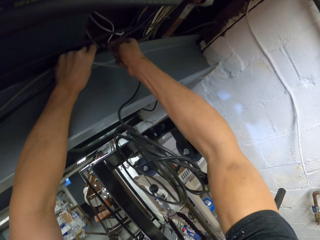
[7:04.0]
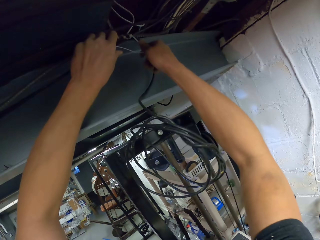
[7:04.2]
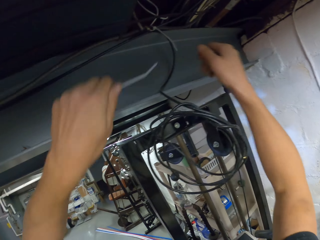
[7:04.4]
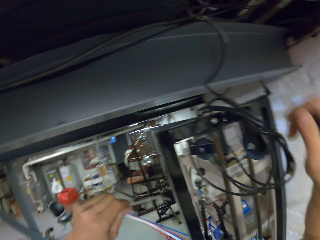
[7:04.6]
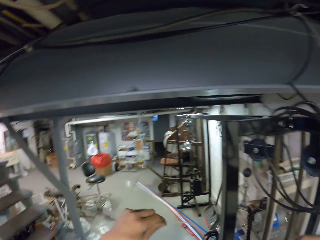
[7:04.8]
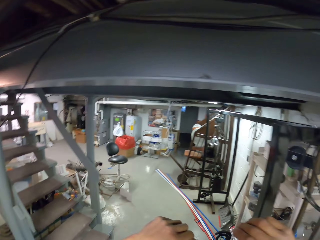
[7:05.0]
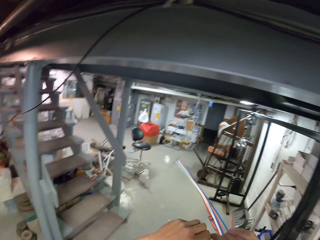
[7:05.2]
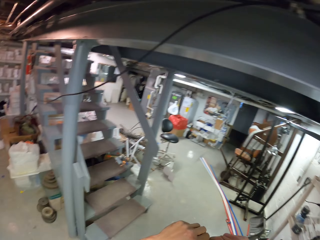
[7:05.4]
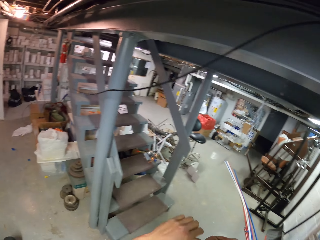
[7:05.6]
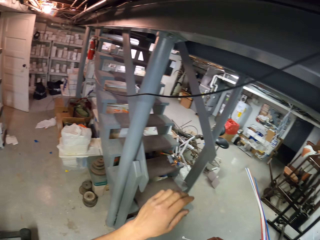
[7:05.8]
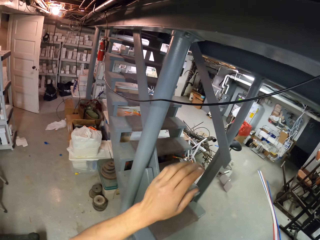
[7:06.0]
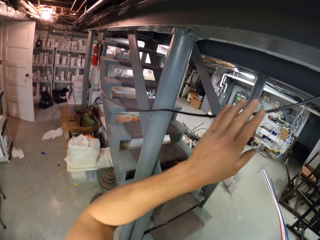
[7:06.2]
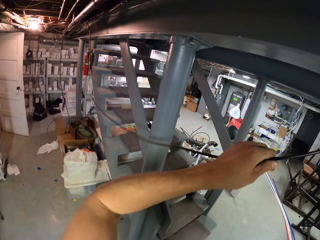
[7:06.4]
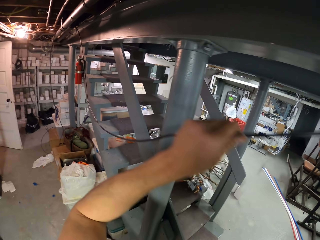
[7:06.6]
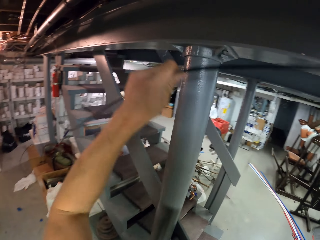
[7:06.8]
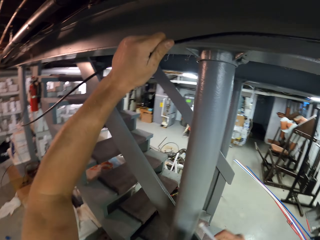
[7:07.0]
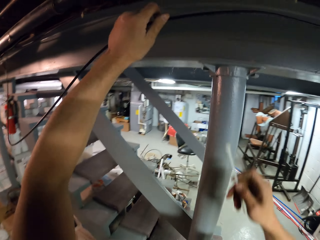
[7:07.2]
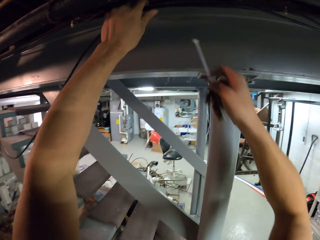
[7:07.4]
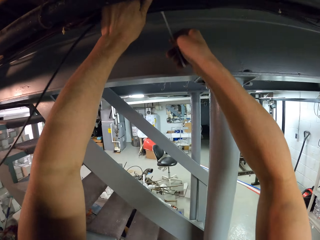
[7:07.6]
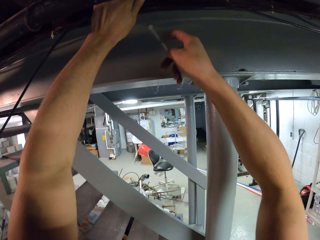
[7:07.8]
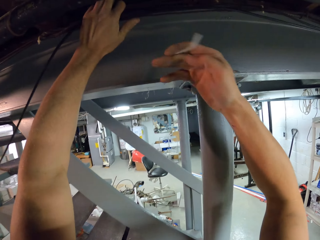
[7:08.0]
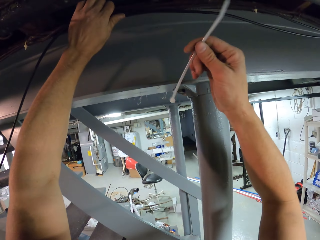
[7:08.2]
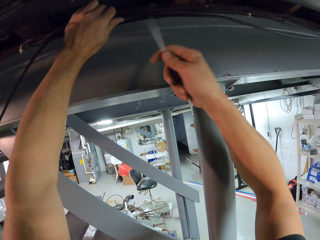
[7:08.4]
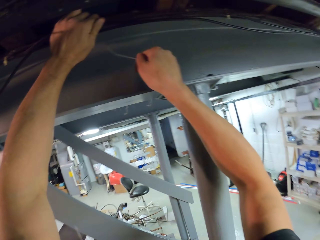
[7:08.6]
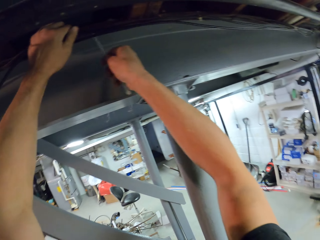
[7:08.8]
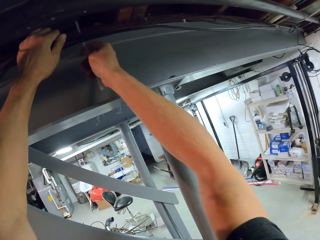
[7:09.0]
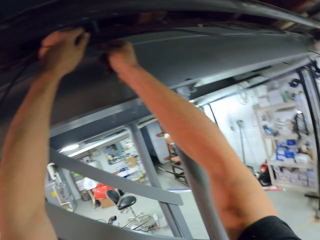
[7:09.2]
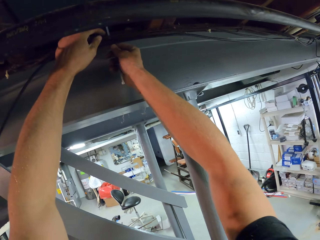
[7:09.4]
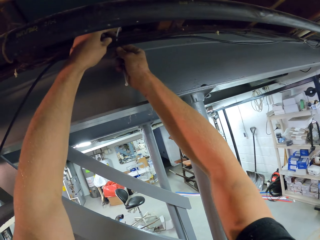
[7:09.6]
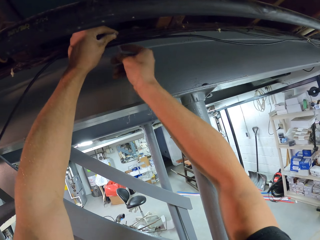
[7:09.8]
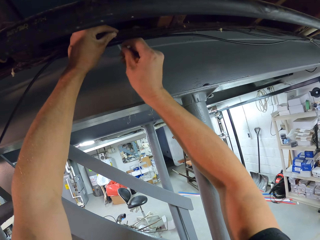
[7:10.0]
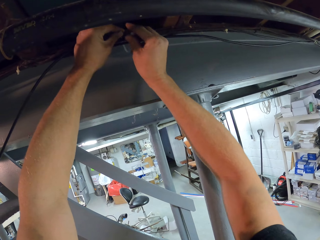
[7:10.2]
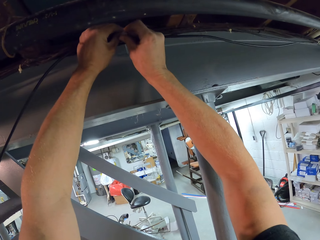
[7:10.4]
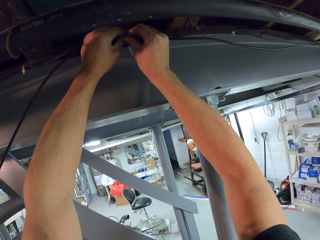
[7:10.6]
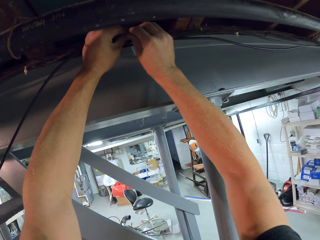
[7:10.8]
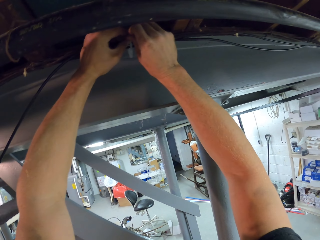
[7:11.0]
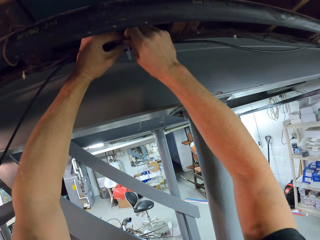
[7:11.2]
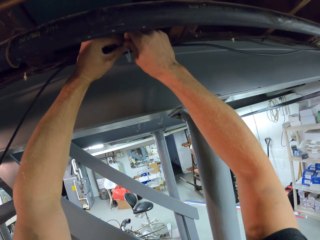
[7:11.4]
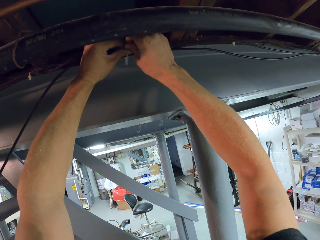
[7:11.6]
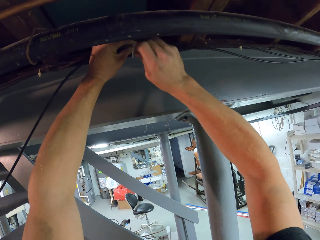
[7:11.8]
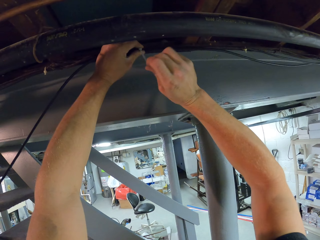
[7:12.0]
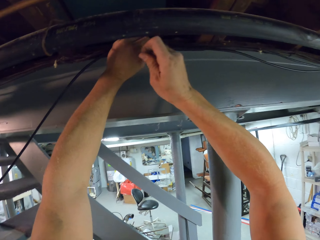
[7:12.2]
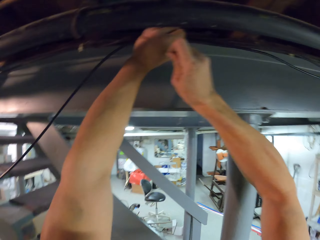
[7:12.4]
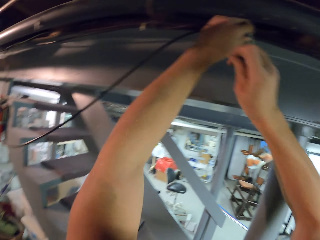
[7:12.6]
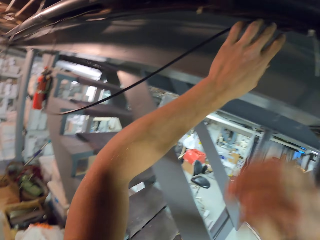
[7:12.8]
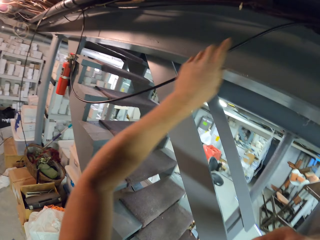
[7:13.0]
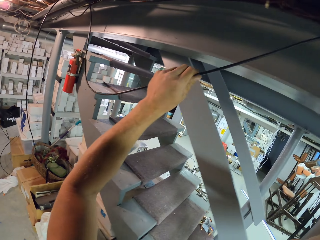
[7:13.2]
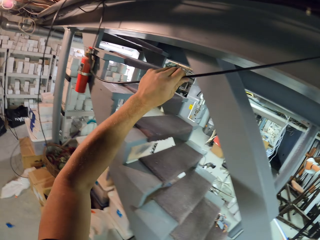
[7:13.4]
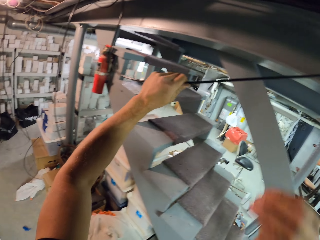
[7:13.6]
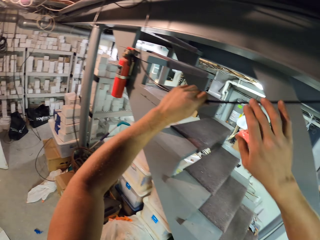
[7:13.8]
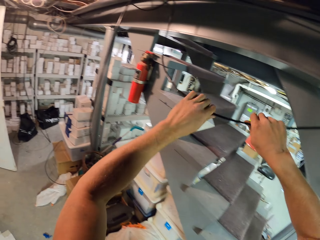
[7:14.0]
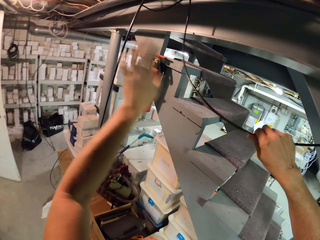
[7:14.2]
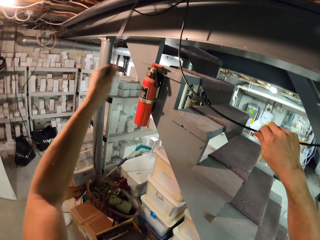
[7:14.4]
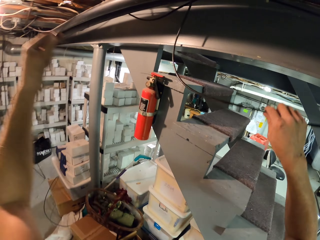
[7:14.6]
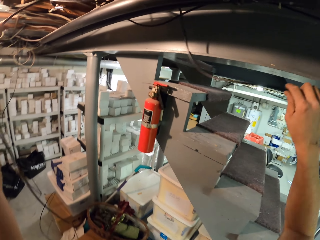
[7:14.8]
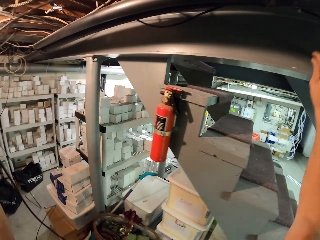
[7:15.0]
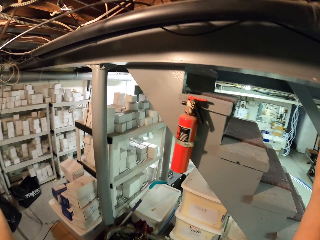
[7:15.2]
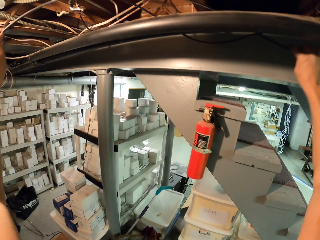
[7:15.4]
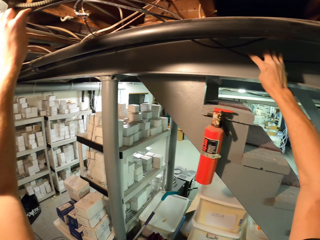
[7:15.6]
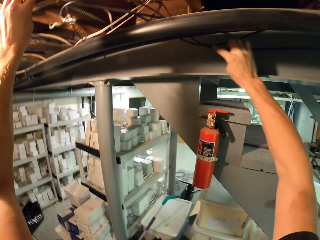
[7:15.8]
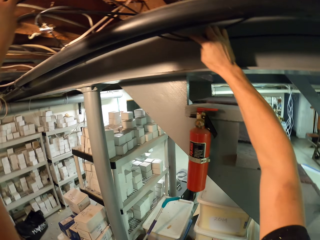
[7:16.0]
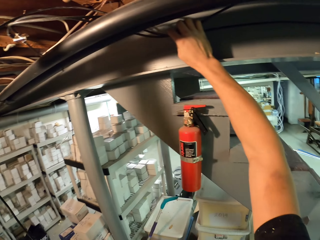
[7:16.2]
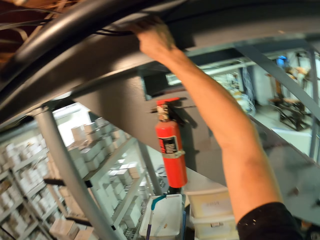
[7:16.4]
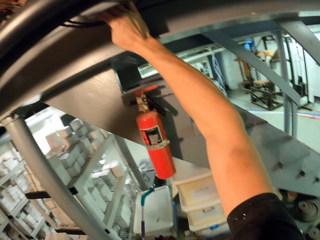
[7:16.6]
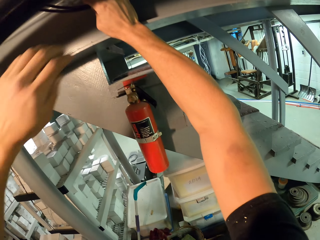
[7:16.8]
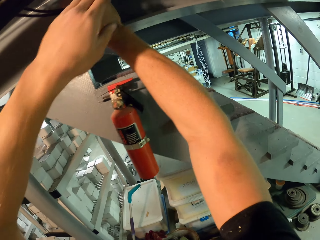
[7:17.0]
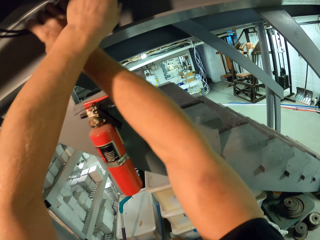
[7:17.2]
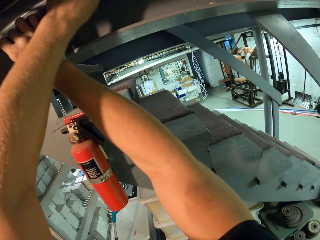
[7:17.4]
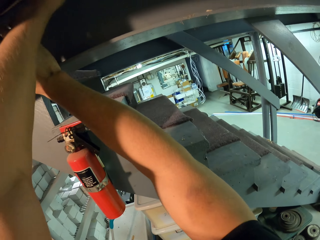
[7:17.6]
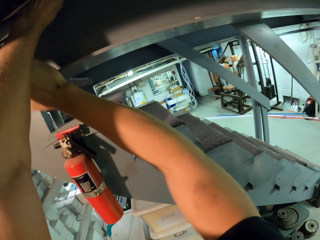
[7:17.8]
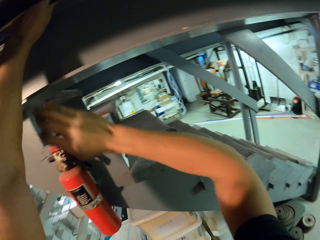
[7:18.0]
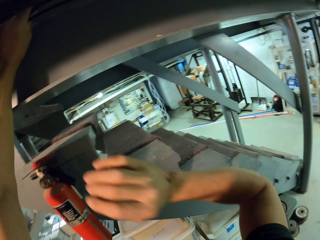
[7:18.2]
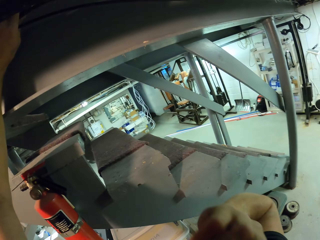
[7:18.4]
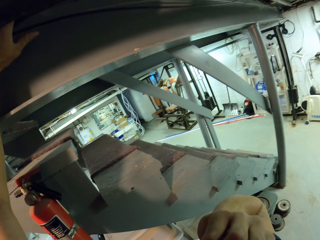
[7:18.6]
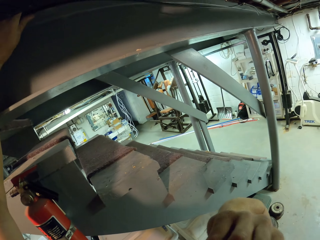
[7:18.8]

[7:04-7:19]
The camera wearer holds the zip tie, fastens the zip tie and releases the zip tie. They look around the room. They walk in the room. They hold the clip with the right hand. They hold a cable. They move the wire with the left hand. They align the cables well with the left hand. They tie the cables together with the zip tie on the right hand. They fasten the zip tie. They release the zip tie. They hold the wire with the left hand. They hold the wire with both hands. They align the wire with both hands. They organize the cables.

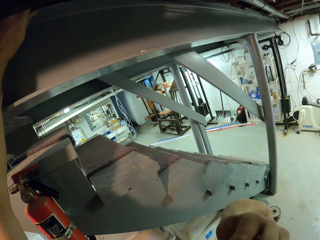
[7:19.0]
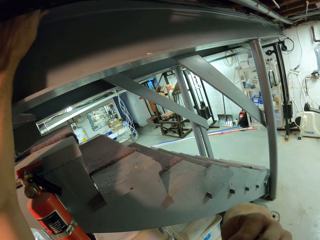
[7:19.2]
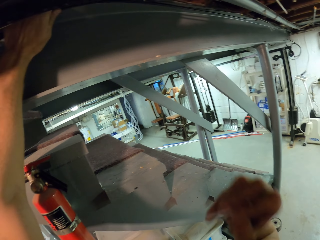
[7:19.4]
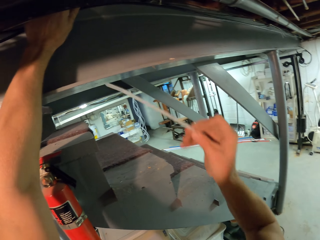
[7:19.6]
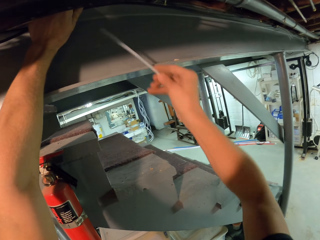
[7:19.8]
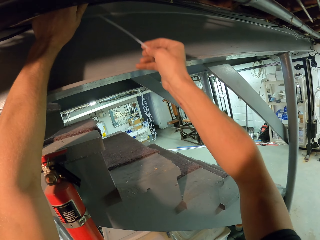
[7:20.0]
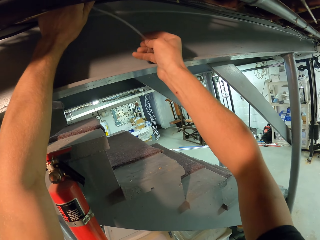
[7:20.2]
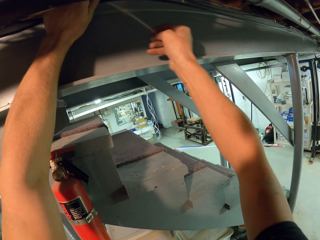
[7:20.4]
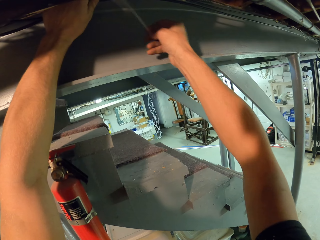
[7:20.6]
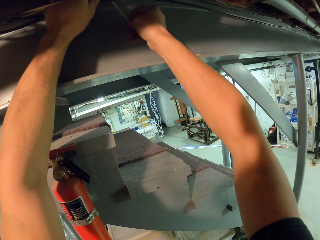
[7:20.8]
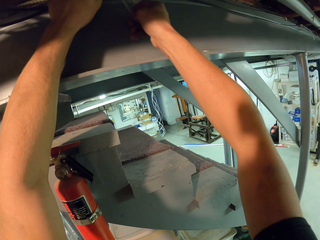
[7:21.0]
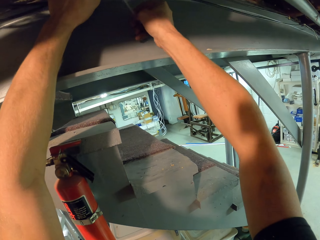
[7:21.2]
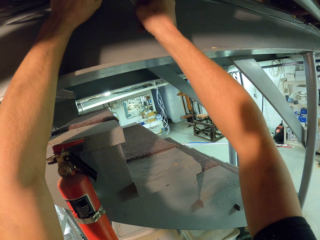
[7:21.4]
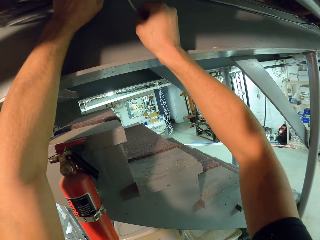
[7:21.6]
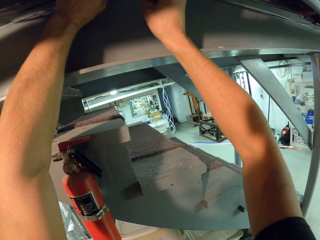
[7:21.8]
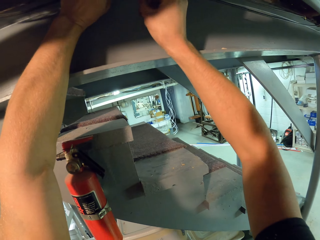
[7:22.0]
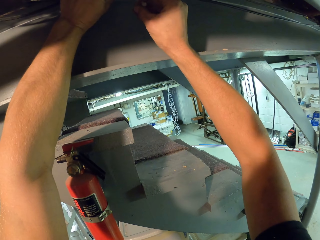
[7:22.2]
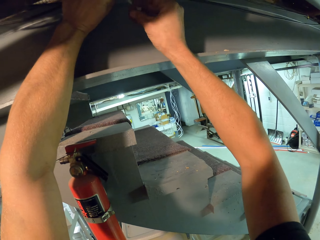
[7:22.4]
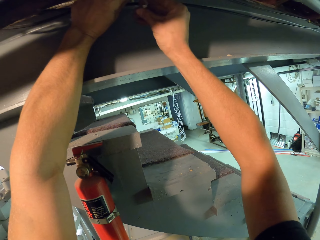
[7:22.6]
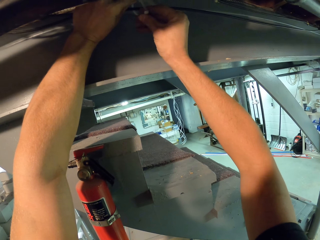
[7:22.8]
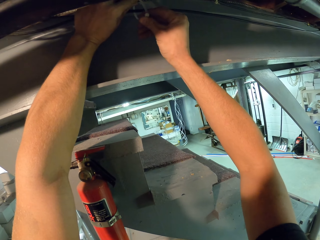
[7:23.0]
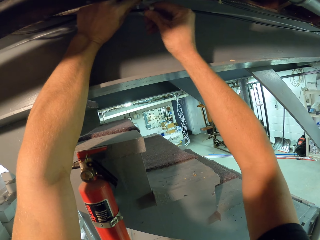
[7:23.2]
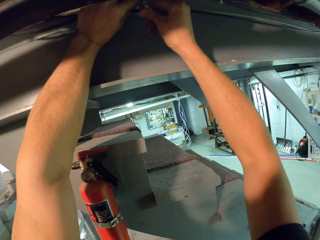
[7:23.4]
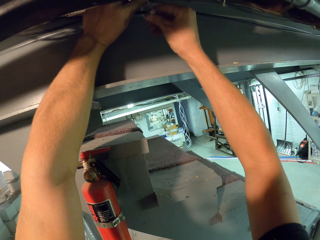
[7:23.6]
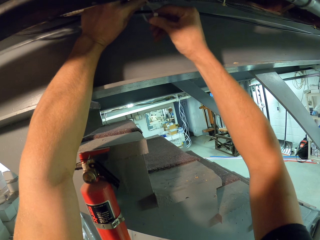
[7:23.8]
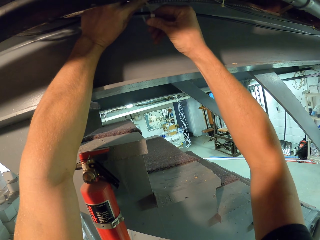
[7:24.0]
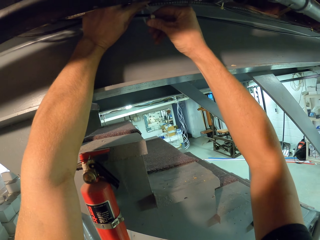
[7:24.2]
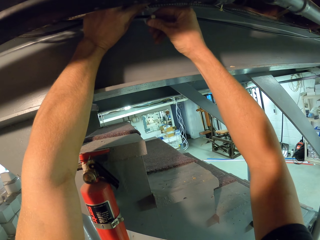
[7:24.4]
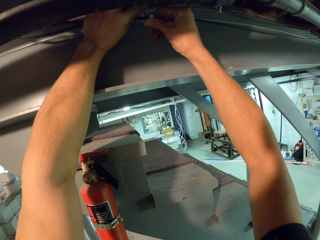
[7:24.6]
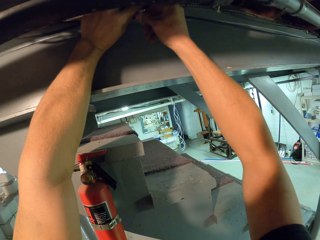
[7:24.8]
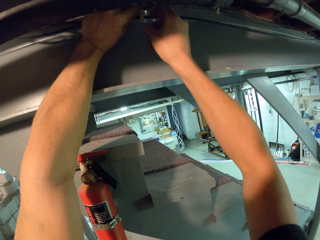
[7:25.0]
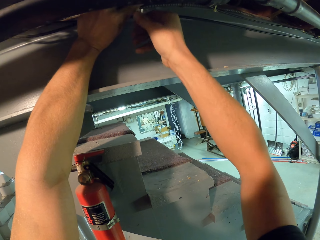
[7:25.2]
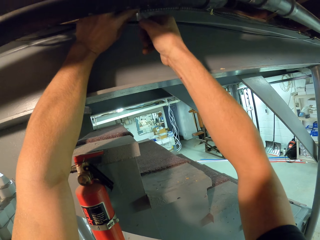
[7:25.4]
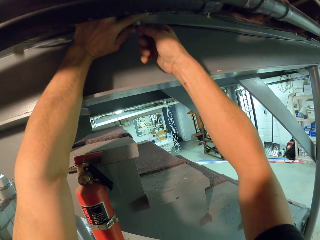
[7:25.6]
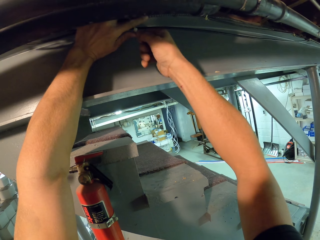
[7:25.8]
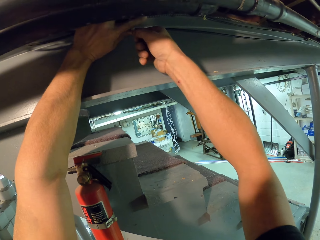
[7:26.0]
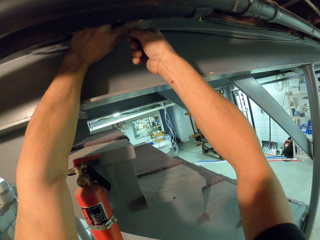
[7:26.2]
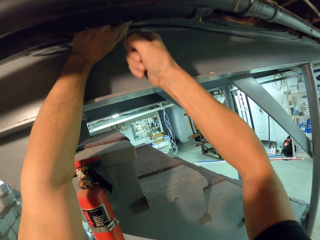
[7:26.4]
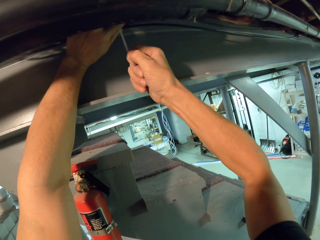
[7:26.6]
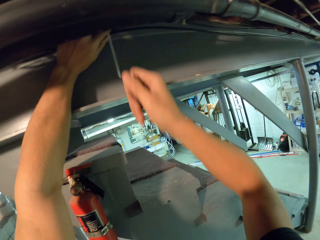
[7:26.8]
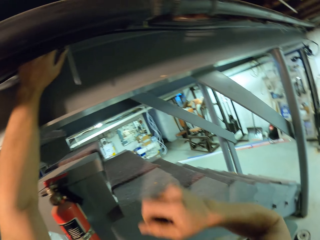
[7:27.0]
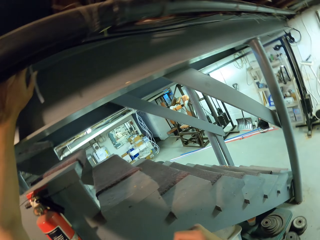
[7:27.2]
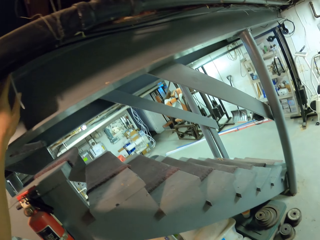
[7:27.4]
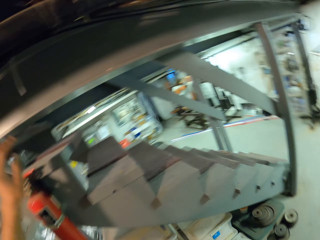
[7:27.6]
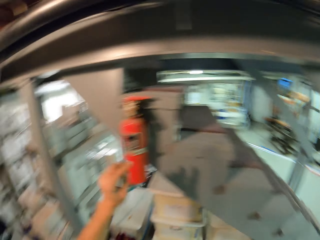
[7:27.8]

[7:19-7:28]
The camera wearer moves the right hand. They hold a zip tie. They pick the clip from the mouth with the right hand. They tie the cables together with the zip tie on the right hand. They fasten the zip tie.
